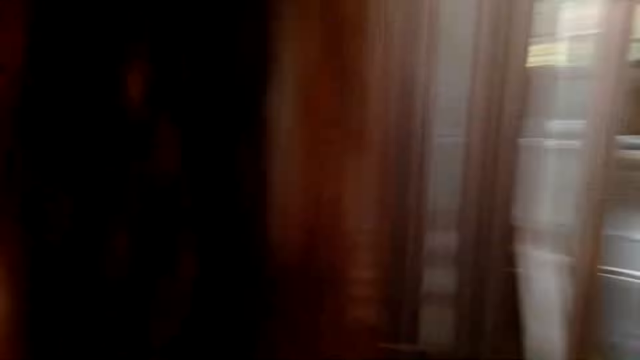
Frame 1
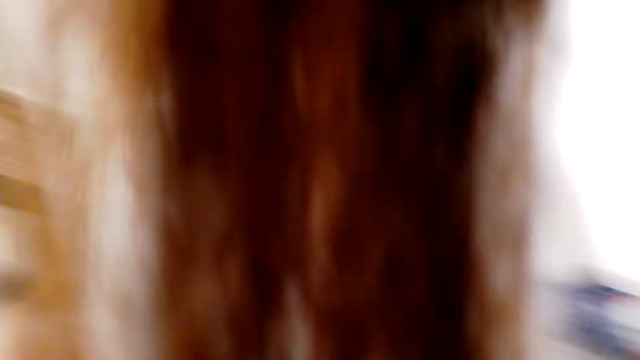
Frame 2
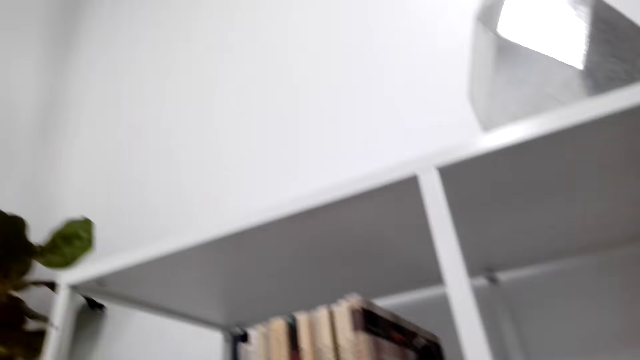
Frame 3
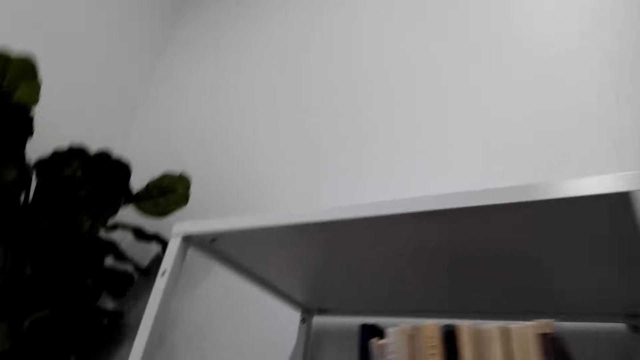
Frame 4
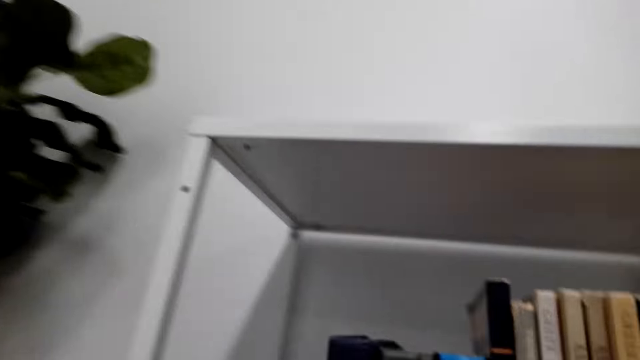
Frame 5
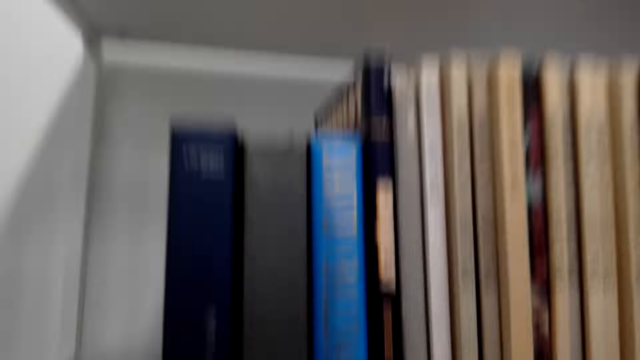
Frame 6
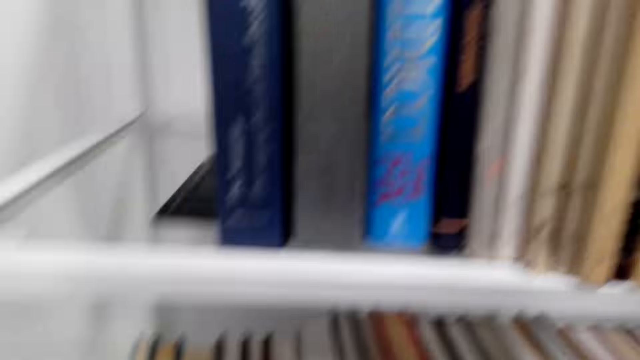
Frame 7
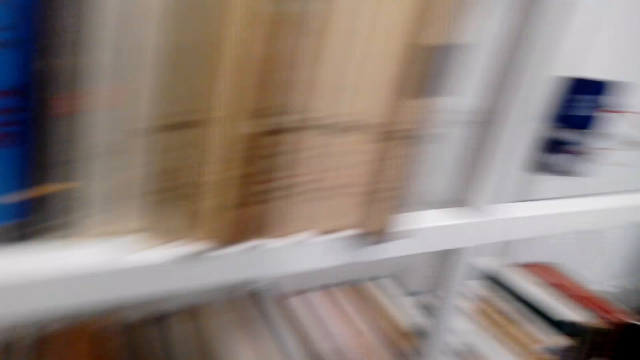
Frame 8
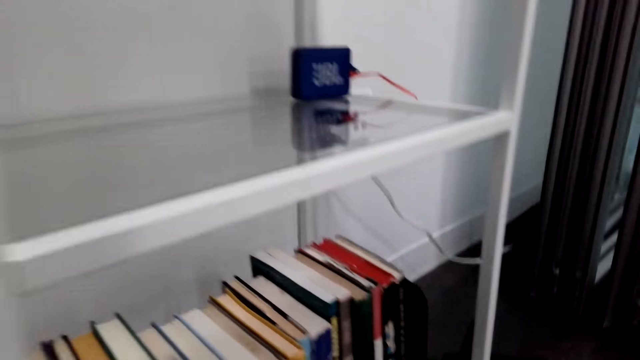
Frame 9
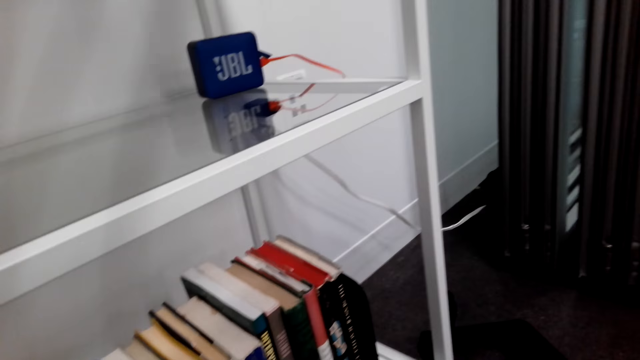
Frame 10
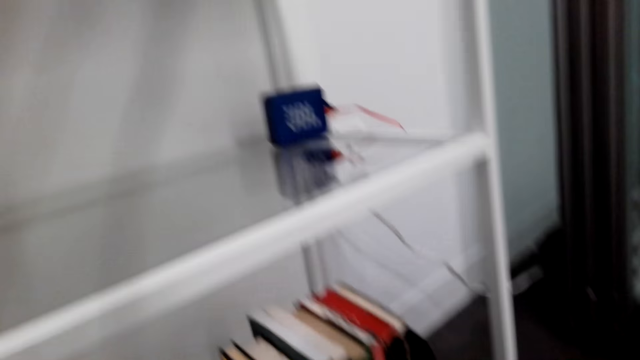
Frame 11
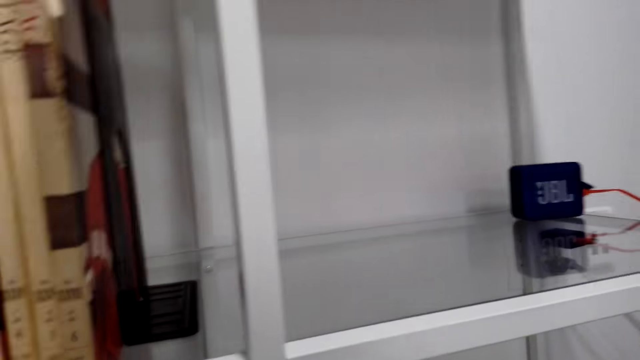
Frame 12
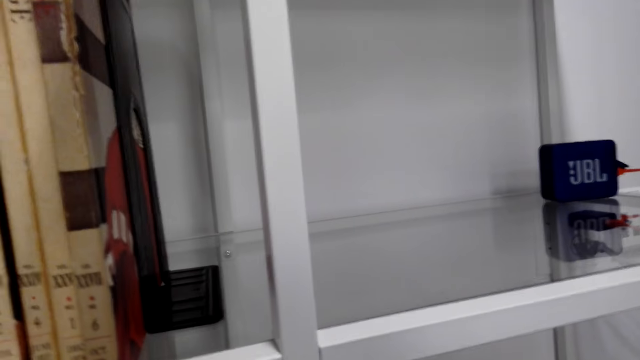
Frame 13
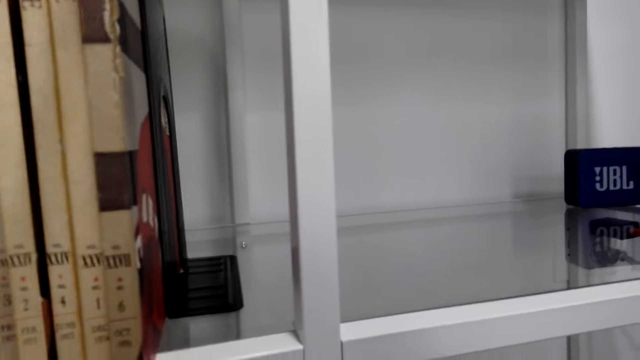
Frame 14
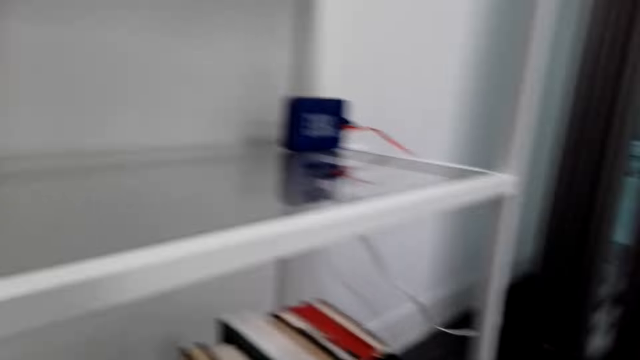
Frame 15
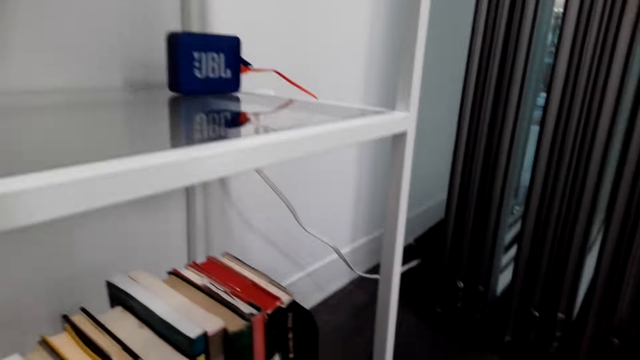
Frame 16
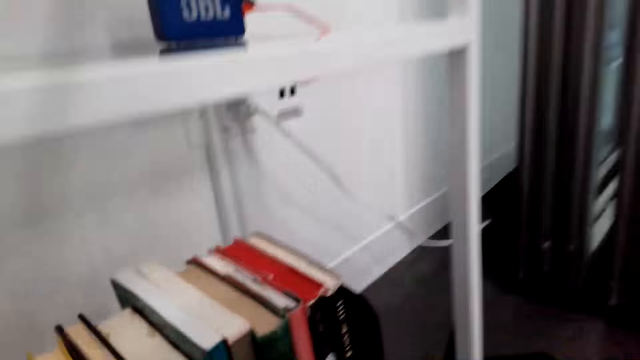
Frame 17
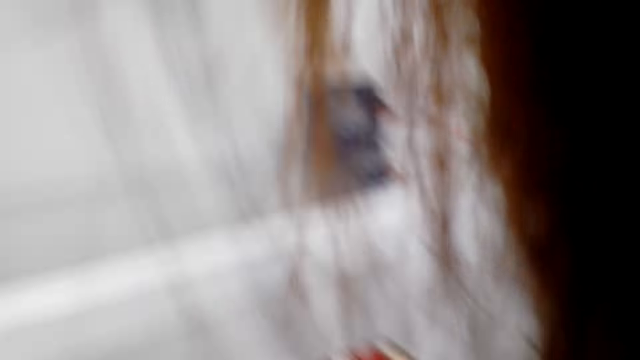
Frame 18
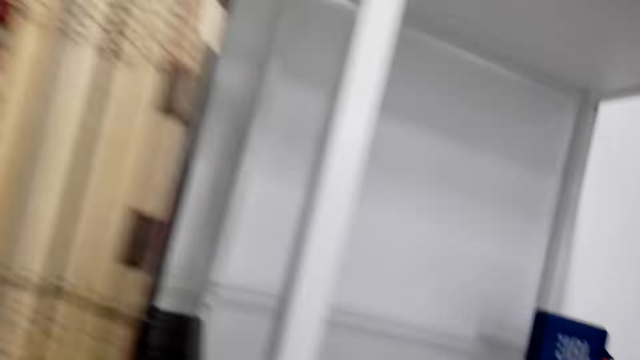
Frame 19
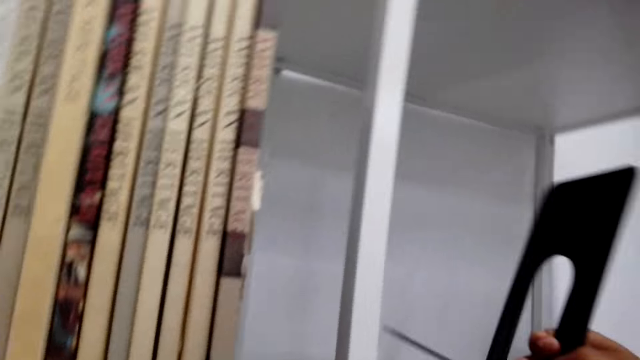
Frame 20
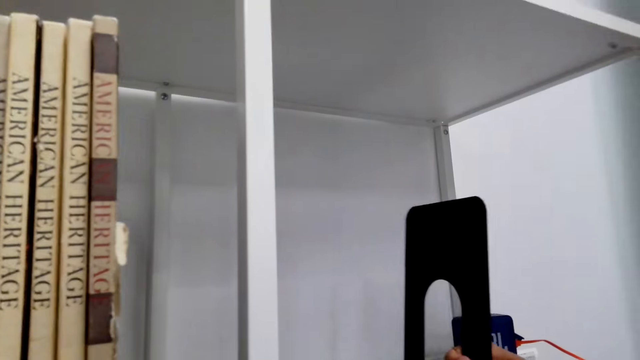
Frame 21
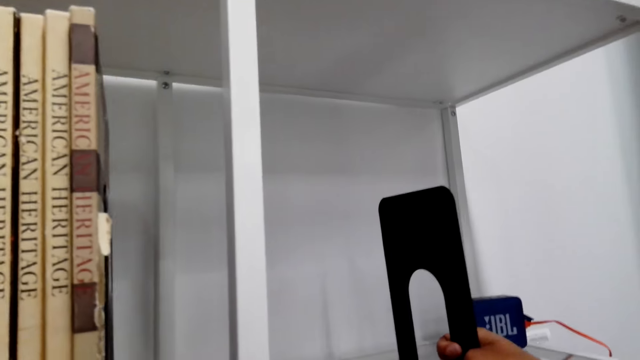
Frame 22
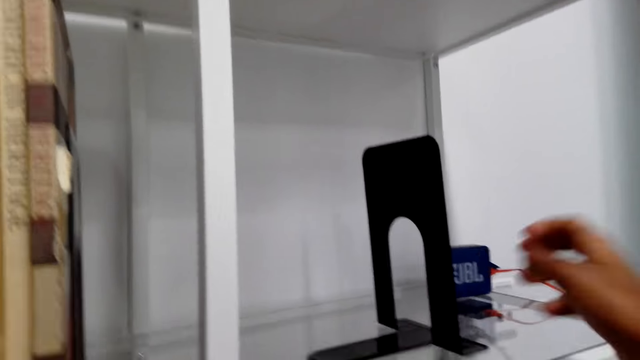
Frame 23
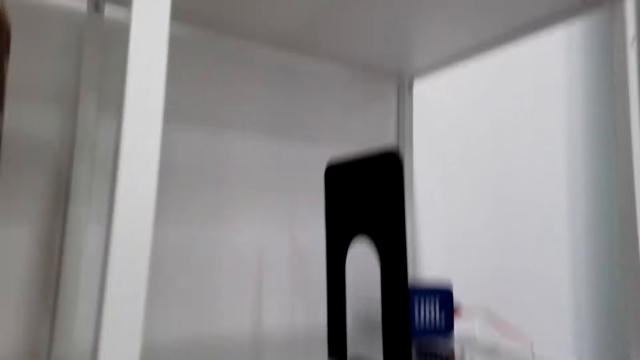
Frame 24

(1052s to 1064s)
The camera wearer moves around. He lifts up his hand.

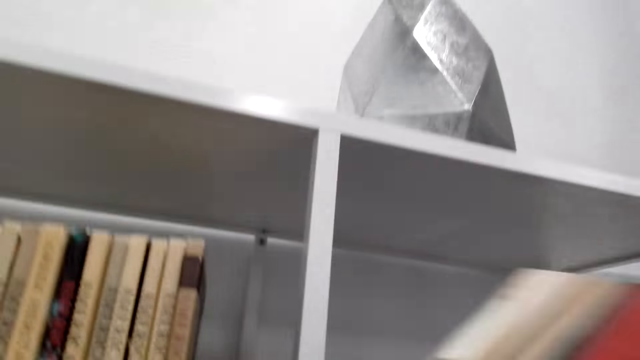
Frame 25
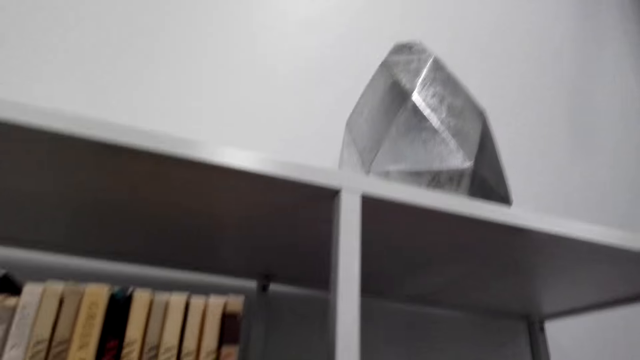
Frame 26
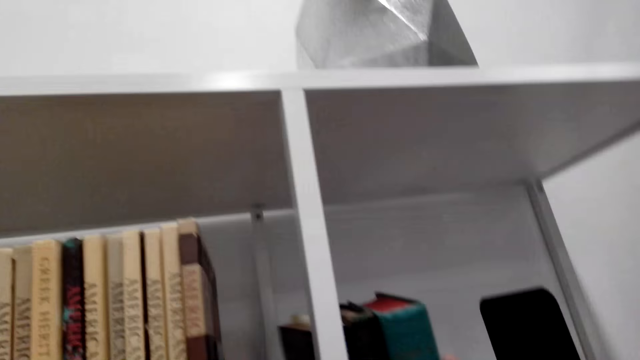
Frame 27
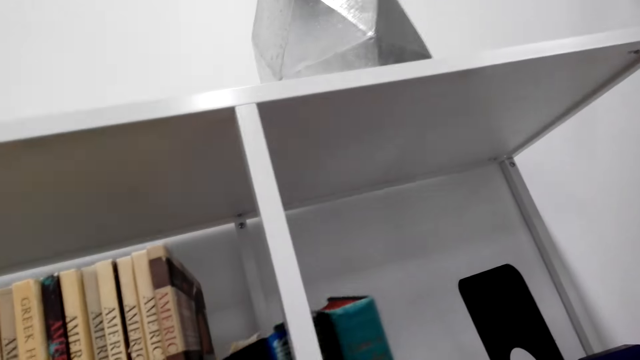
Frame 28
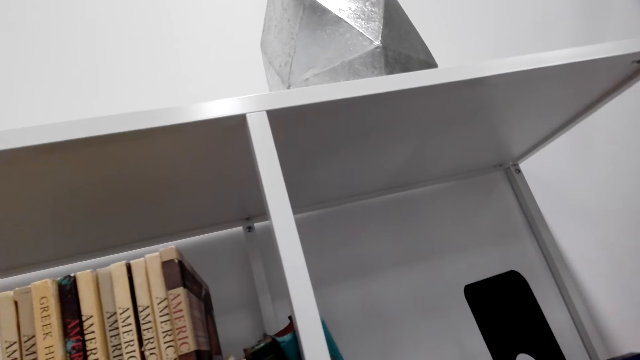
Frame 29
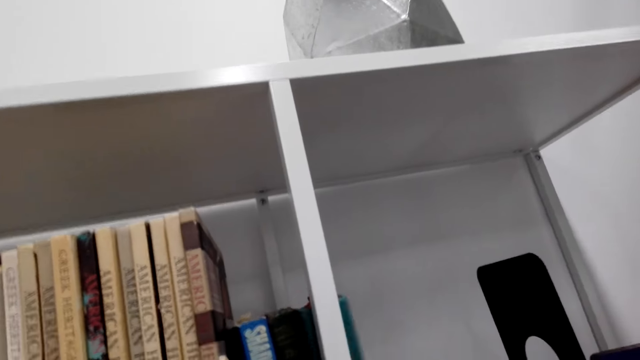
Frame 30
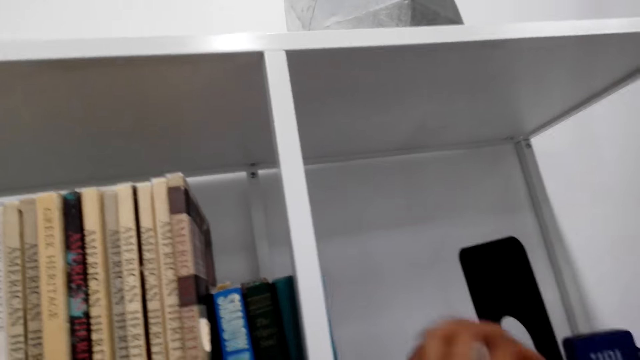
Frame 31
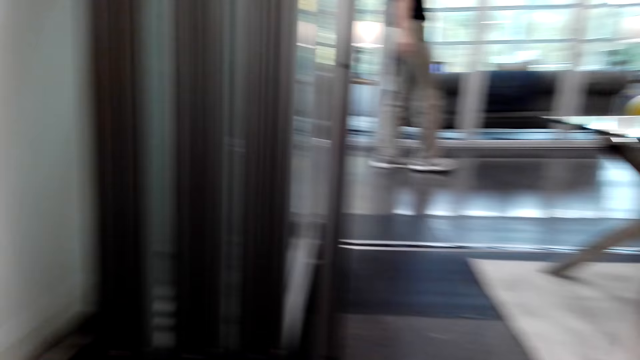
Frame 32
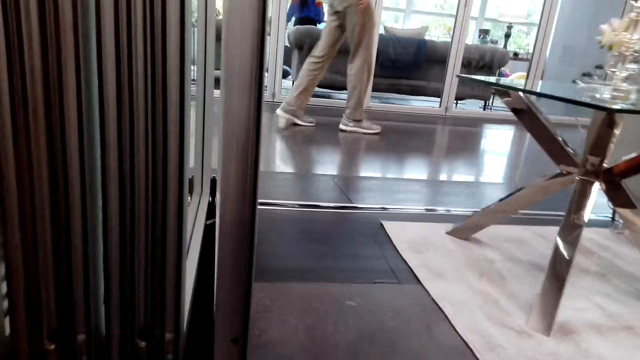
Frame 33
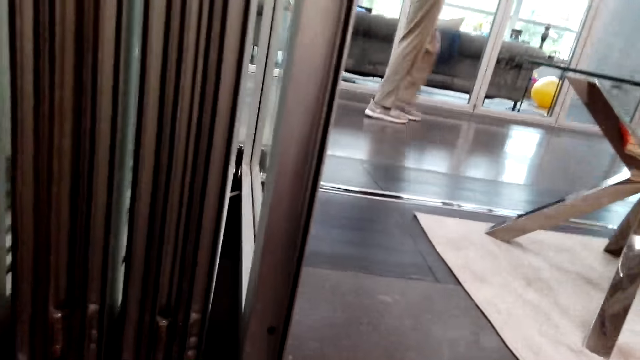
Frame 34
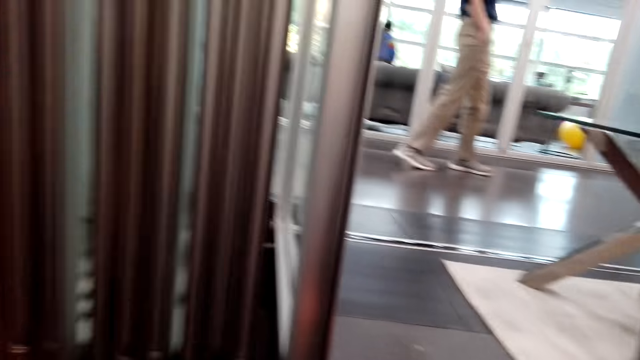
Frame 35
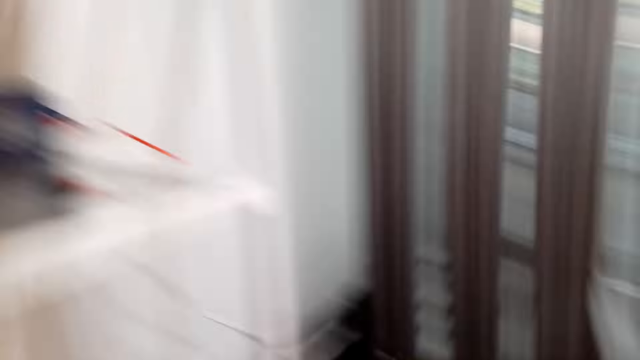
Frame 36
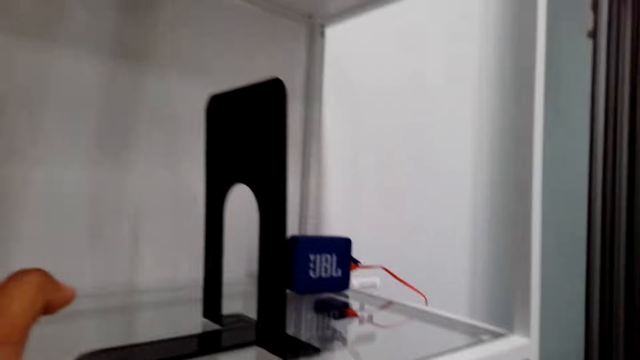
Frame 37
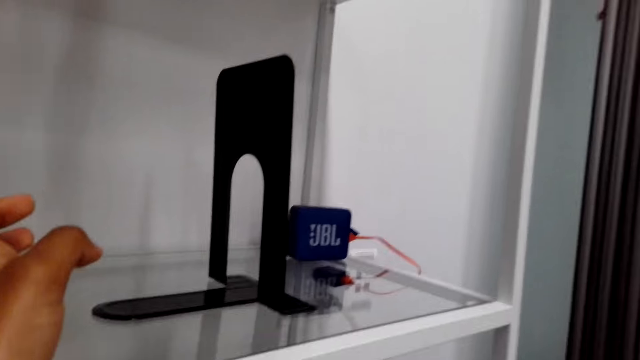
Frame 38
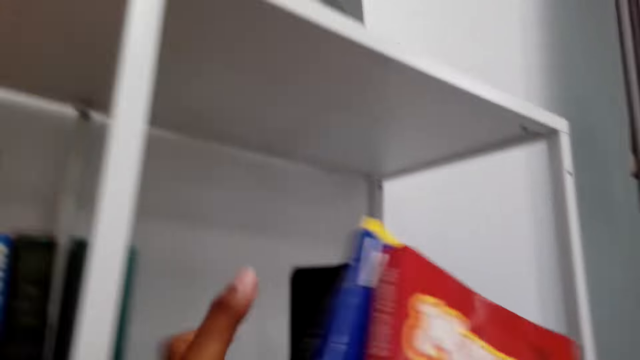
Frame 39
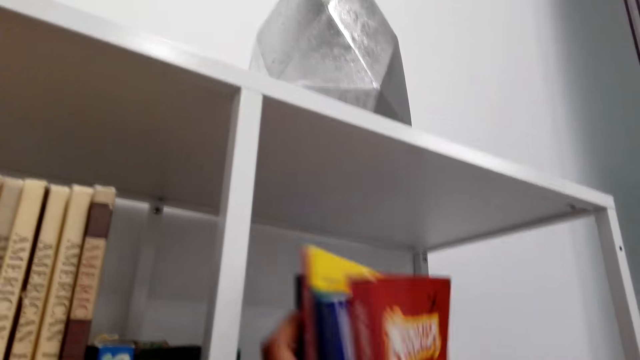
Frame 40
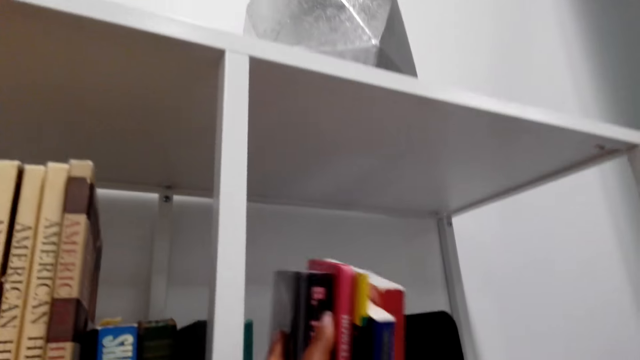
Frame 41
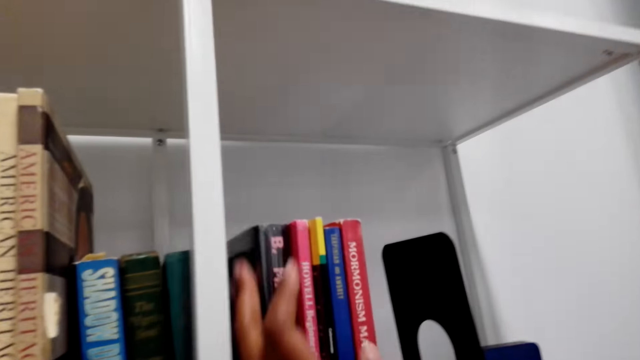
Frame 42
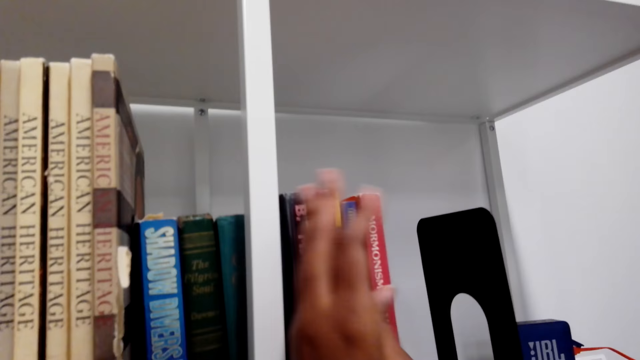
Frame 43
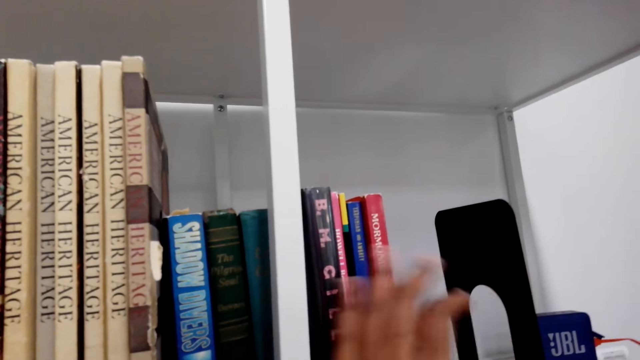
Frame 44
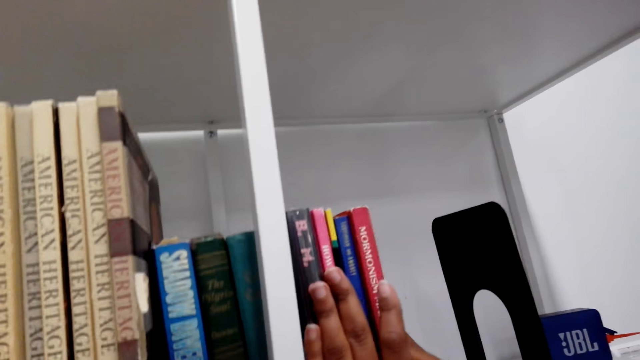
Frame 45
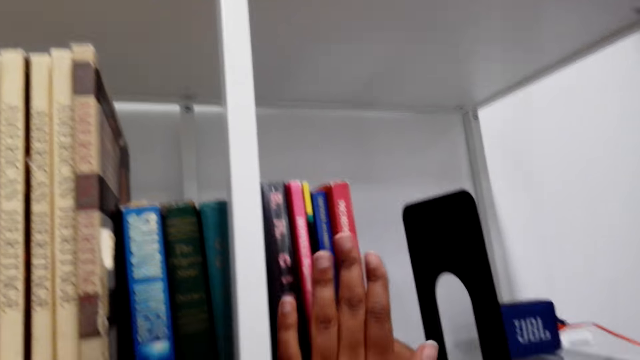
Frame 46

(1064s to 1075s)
The camera wearer moves the books on the shelf. They turn around. They put the books on the shelf. They arrange the book on the shelf.
